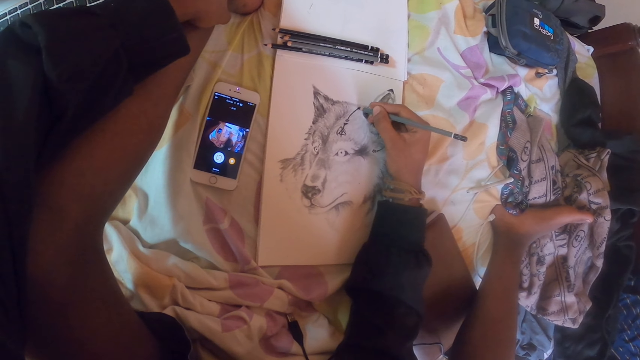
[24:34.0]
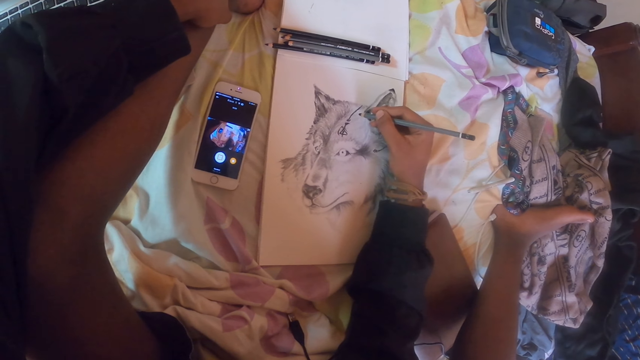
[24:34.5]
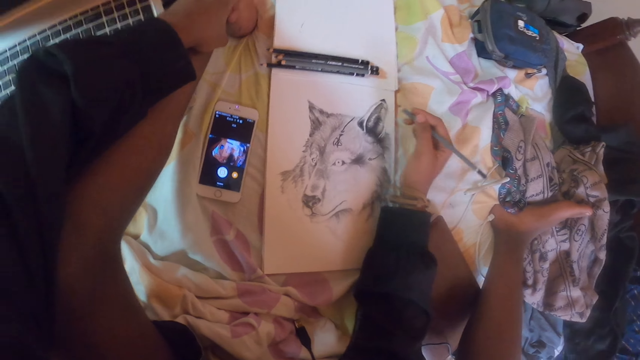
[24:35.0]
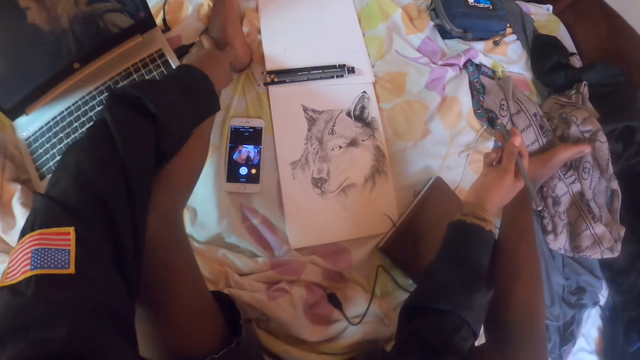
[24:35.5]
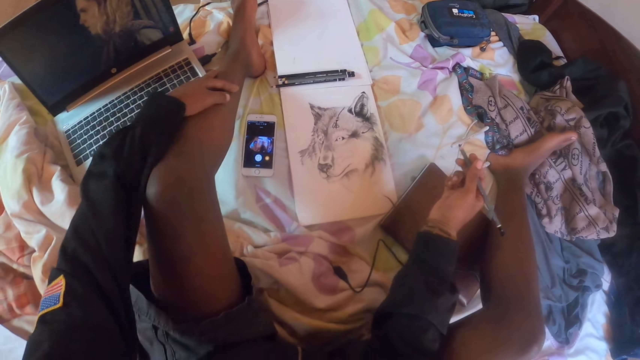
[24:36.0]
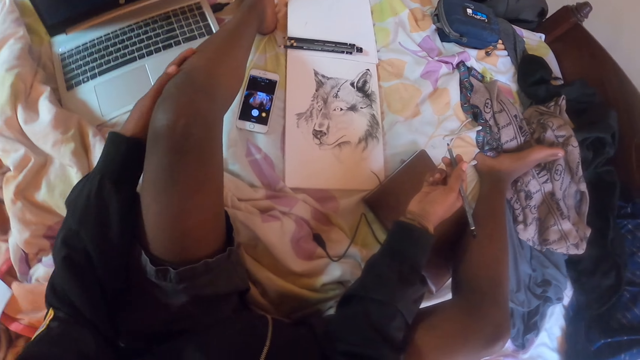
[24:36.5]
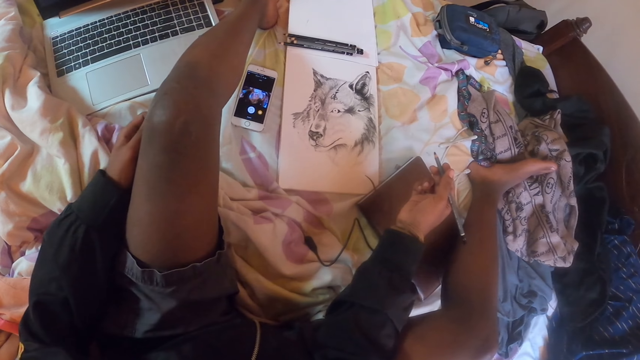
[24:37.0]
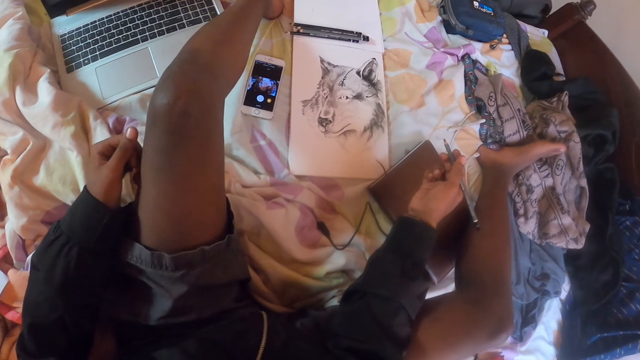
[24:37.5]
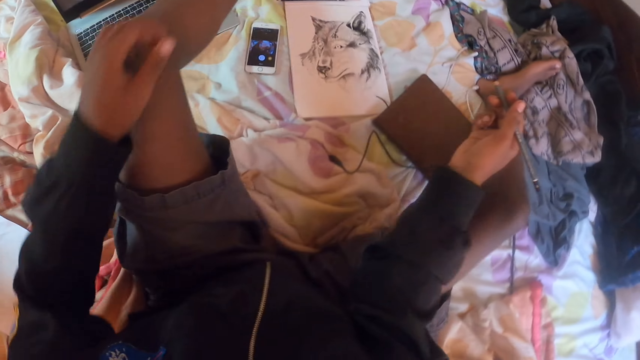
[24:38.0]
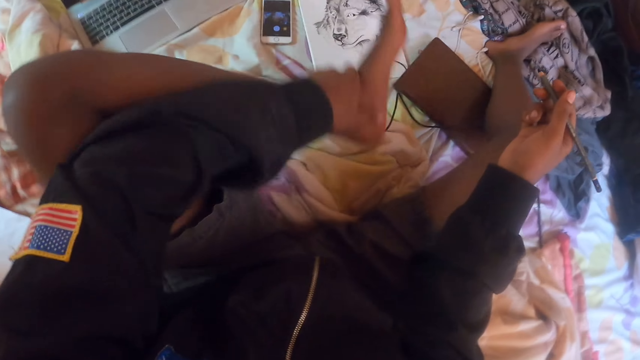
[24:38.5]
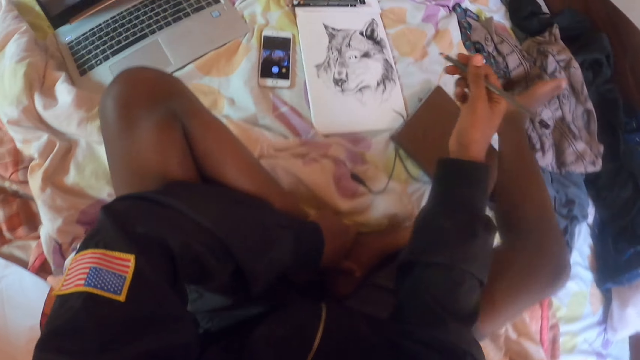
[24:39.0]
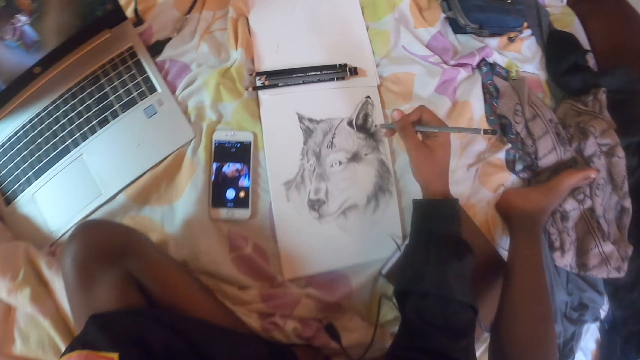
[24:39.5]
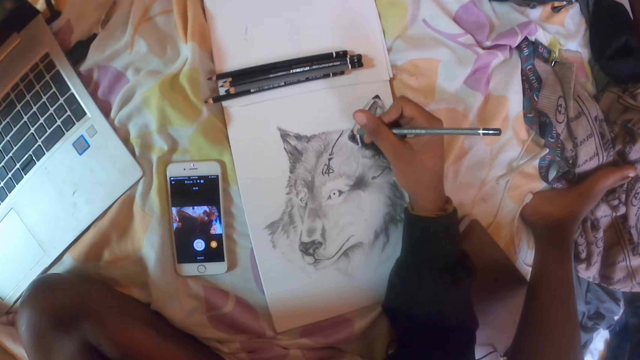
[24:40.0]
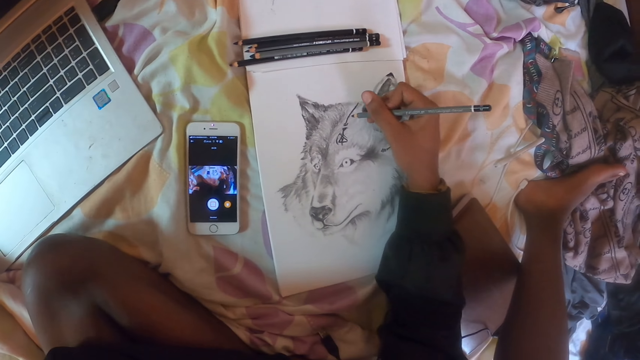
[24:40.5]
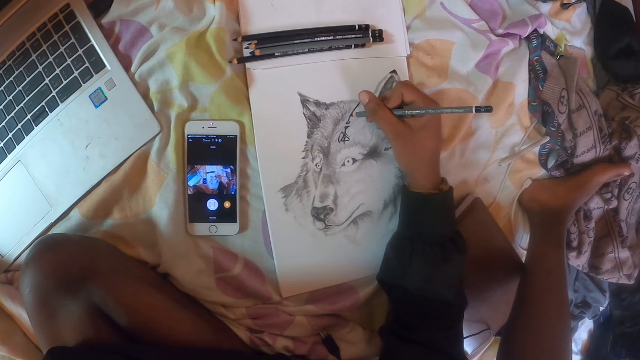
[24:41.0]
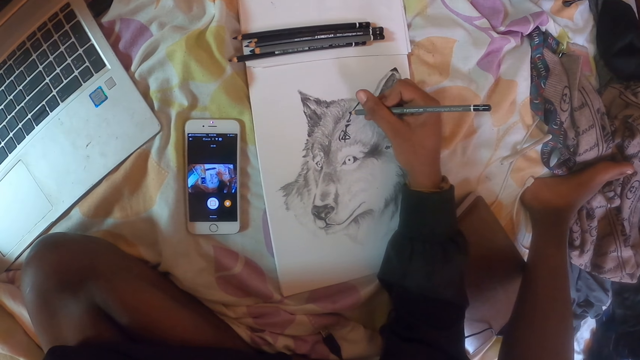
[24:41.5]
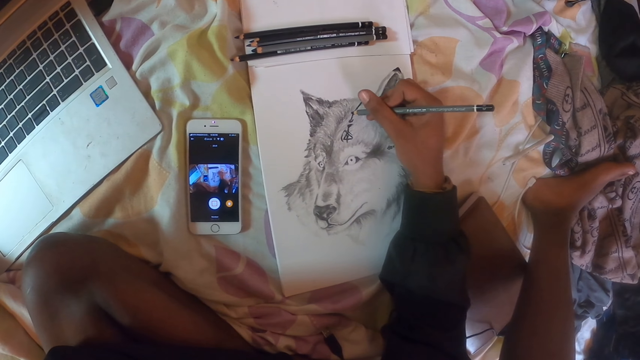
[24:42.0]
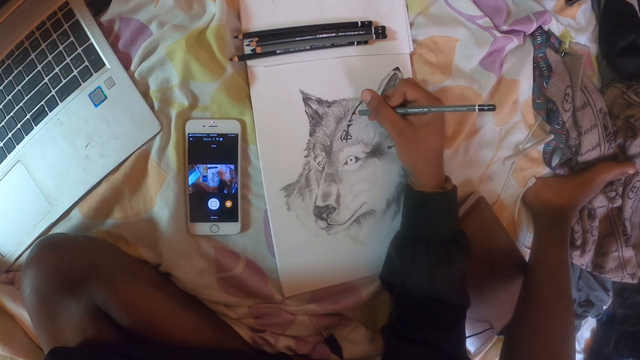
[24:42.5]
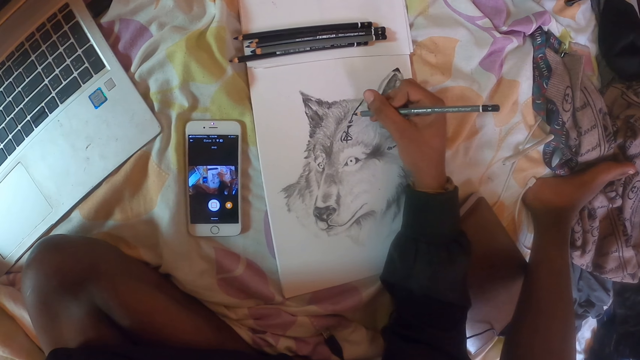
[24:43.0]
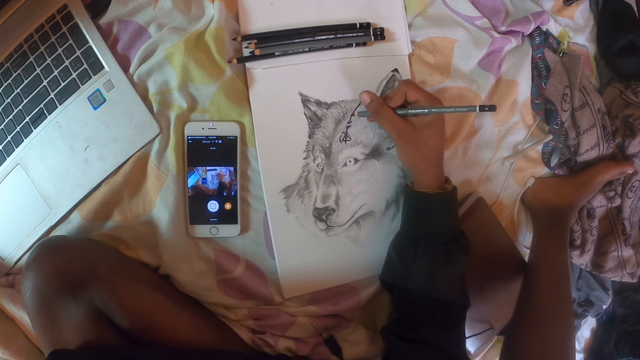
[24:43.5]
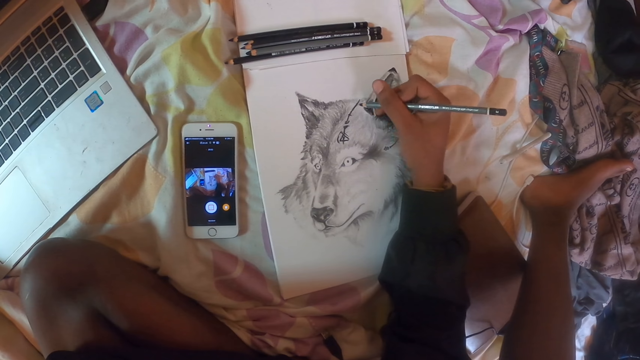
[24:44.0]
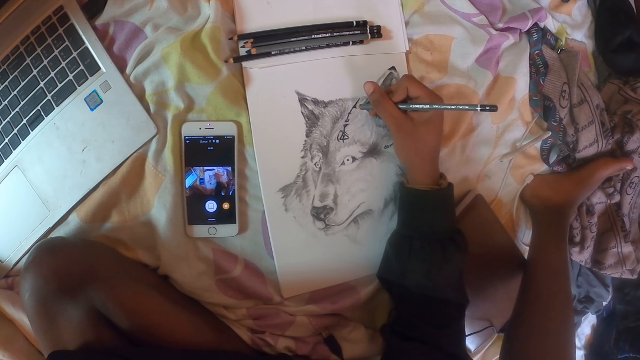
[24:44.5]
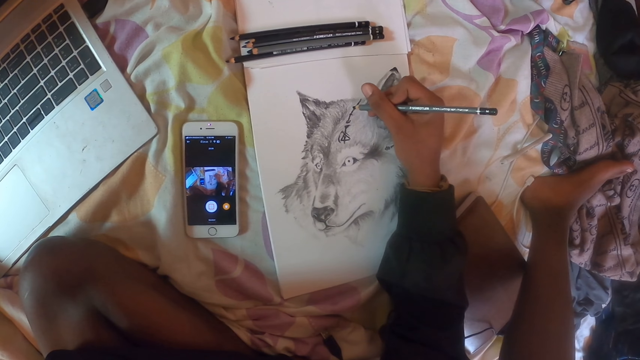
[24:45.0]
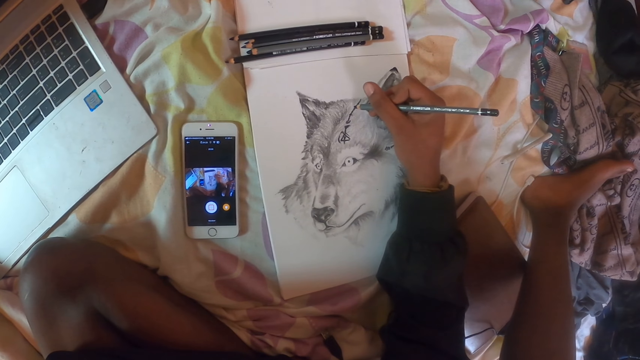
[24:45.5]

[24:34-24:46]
The camera wearer looks at a sketch. He holds a pencil. He moves his left hand. He folds his left leg. He holds the pencil. He sketches a fox on a book with the pencil.

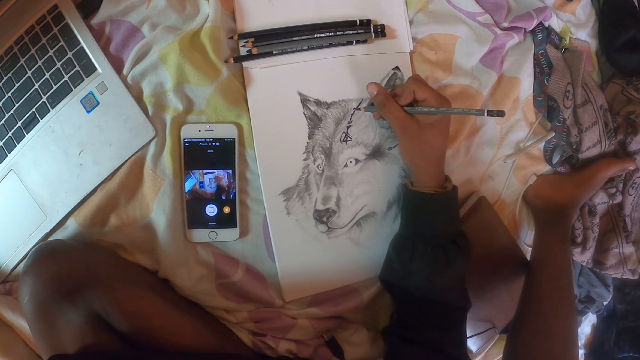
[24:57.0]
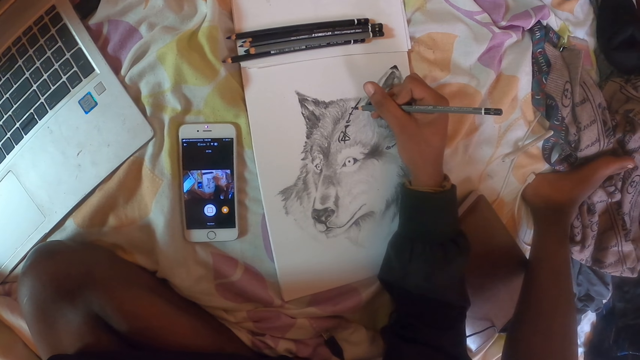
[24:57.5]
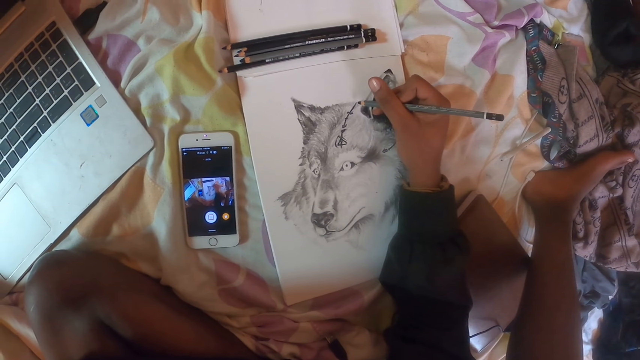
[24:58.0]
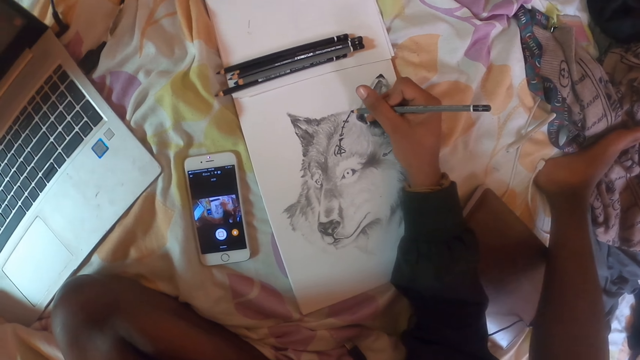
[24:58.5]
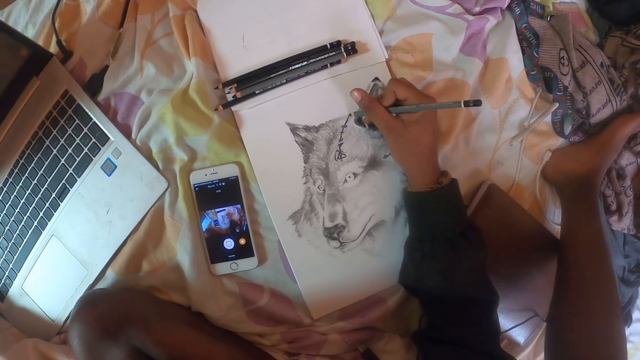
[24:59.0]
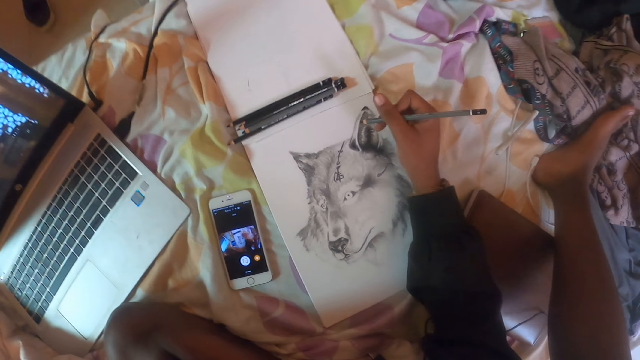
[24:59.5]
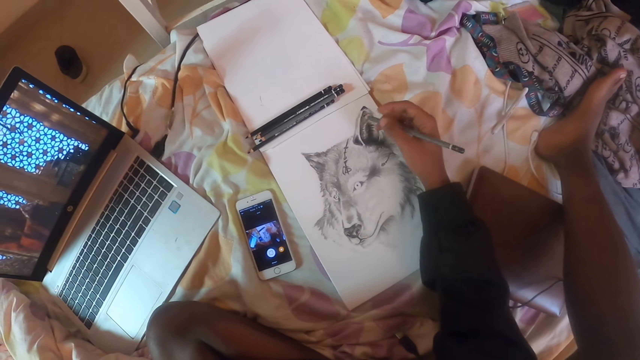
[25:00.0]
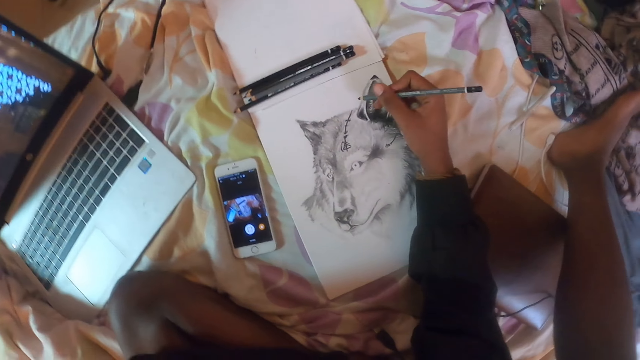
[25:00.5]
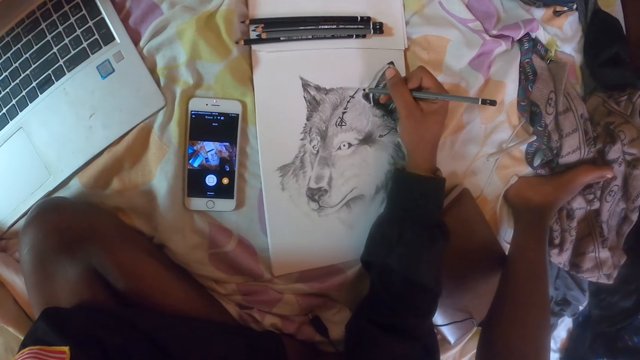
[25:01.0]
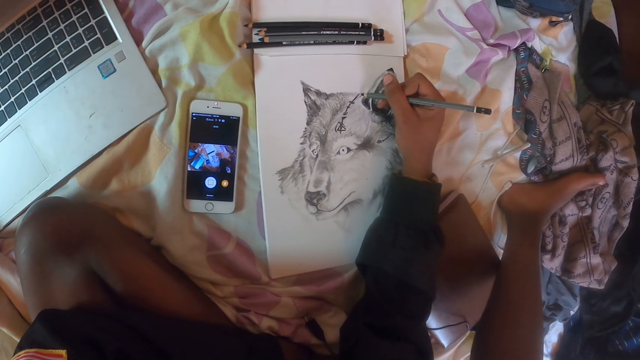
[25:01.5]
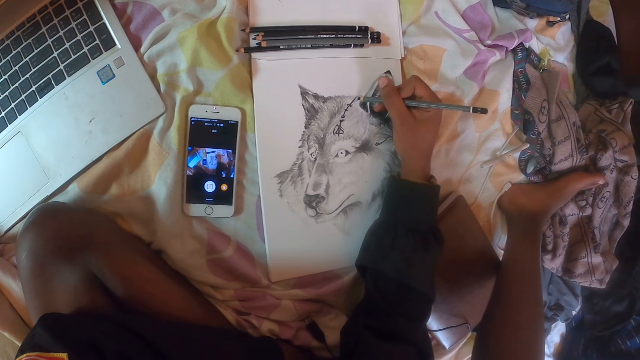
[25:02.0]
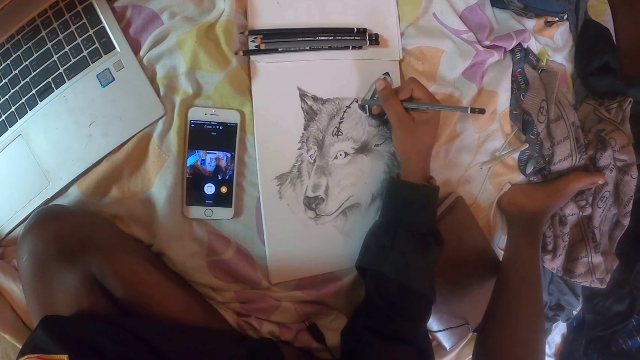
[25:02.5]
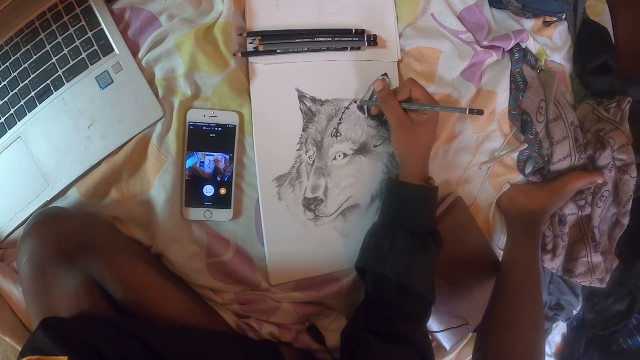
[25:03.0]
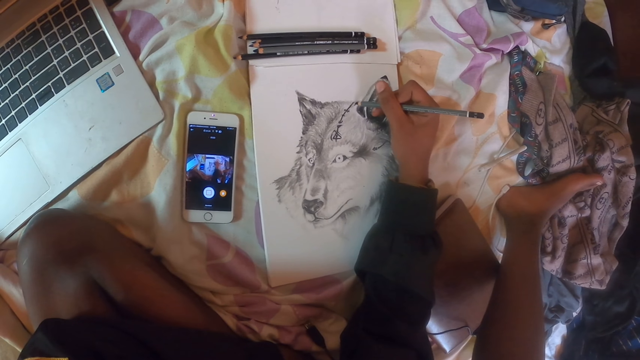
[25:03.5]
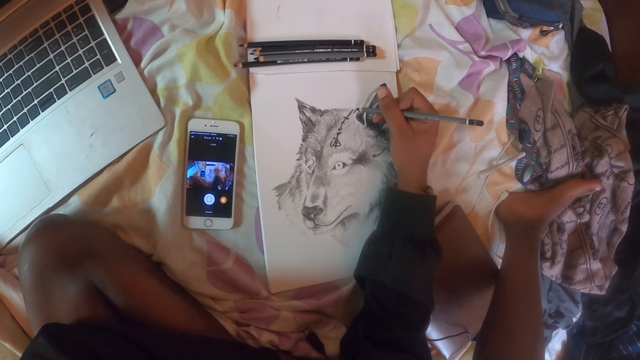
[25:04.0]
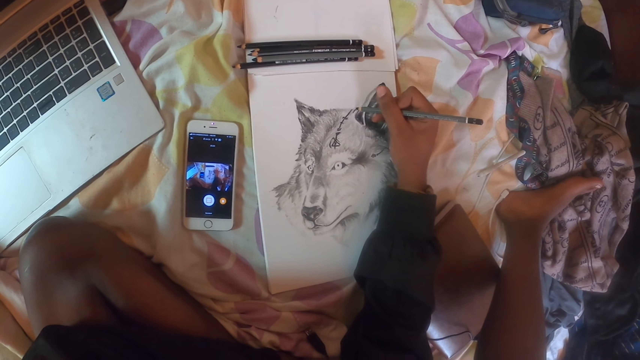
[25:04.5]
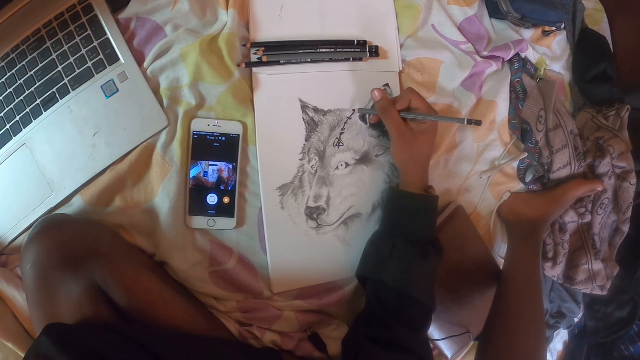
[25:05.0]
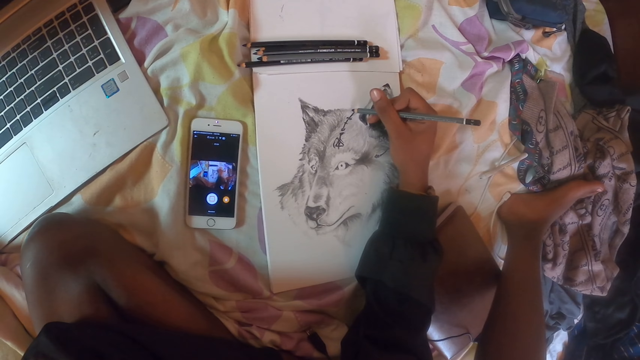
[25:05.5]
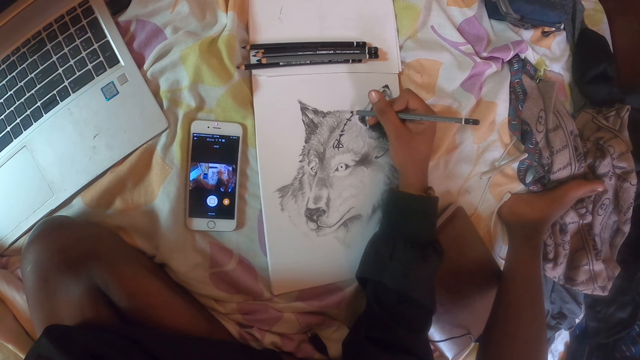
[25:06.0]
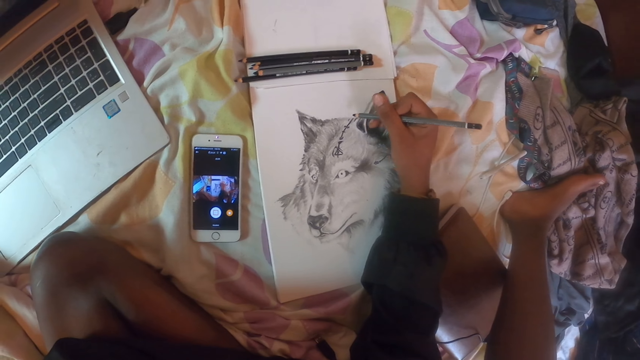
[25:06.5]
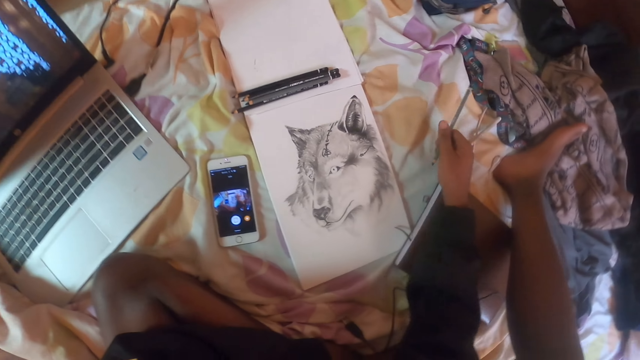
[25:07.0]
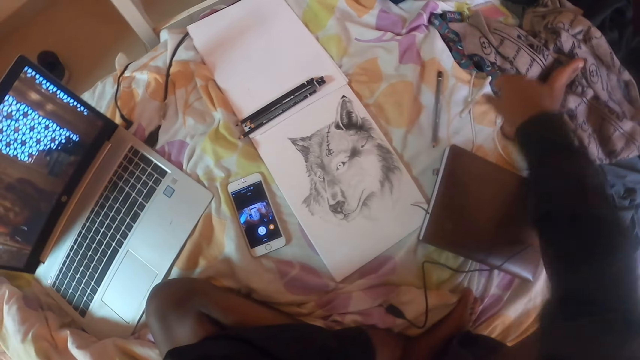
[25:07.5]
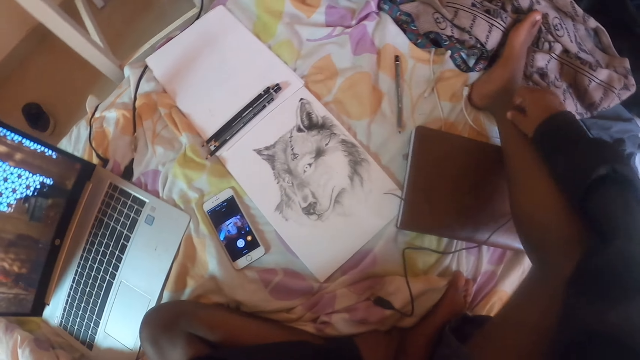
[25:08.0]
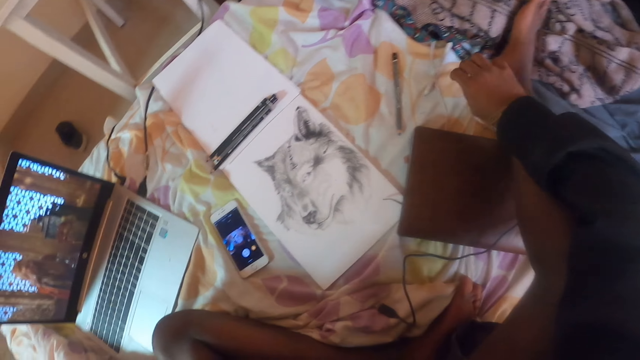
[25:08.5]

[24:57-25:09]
The camera wearer turns a pencil. They sketch on a book with the pencil. They put the pencil on the bedding.
